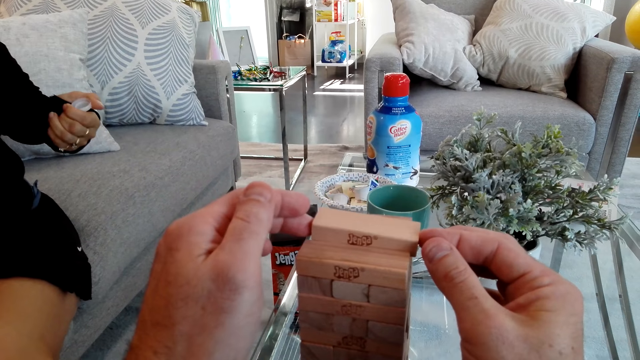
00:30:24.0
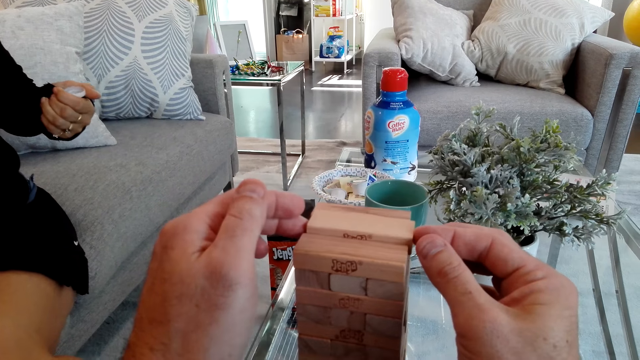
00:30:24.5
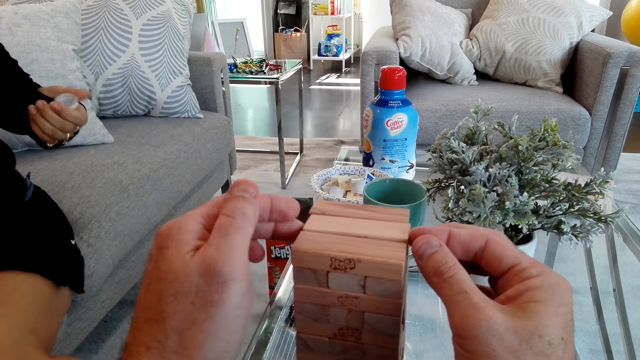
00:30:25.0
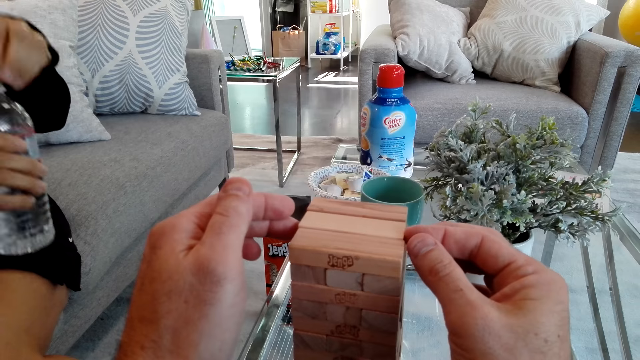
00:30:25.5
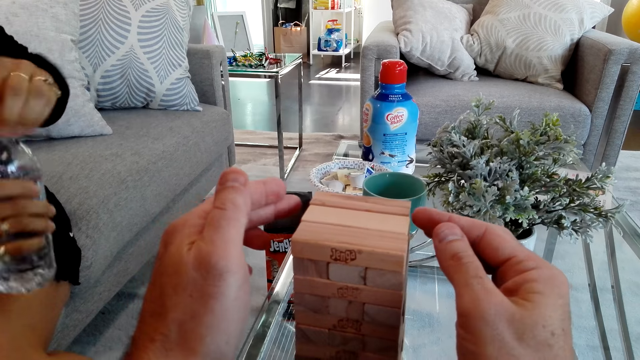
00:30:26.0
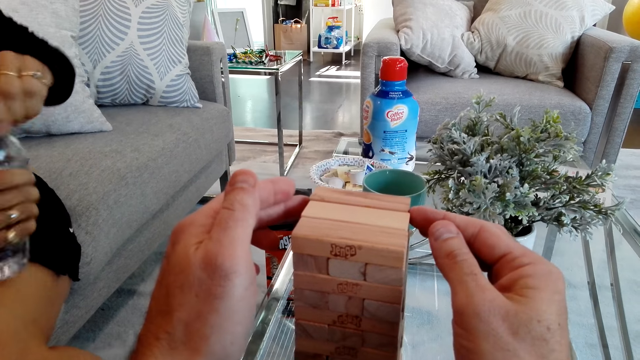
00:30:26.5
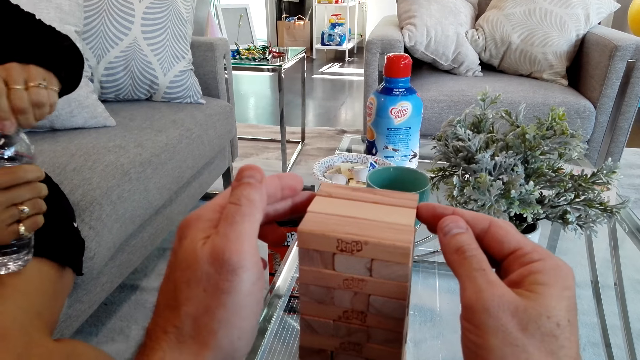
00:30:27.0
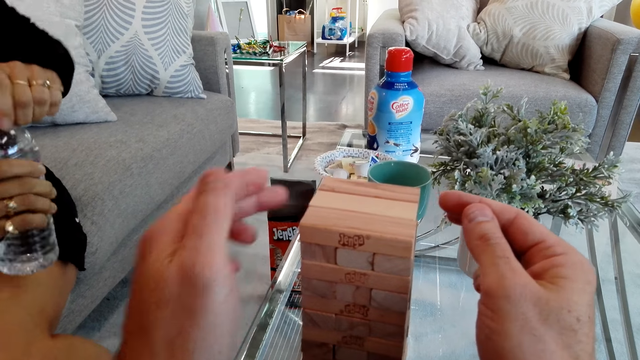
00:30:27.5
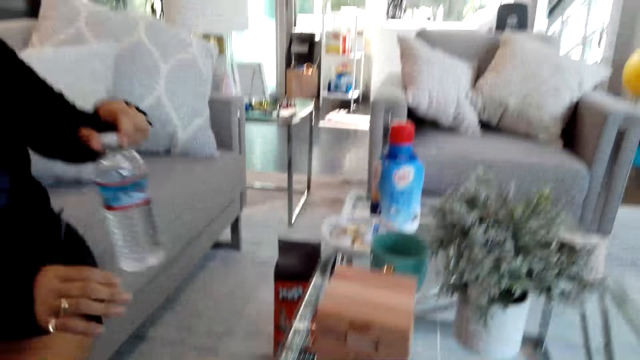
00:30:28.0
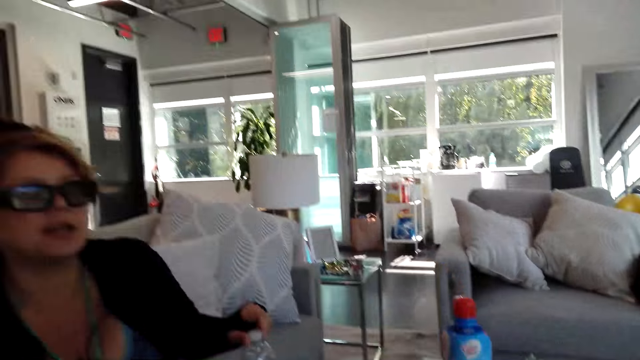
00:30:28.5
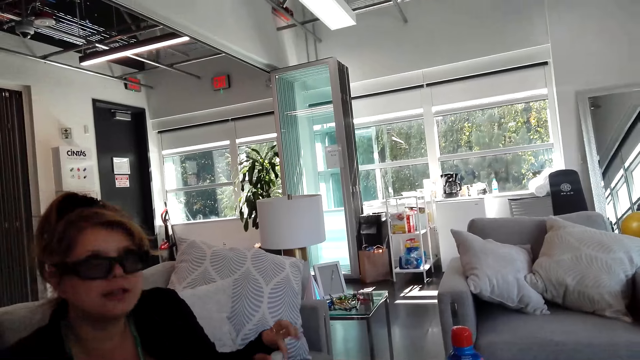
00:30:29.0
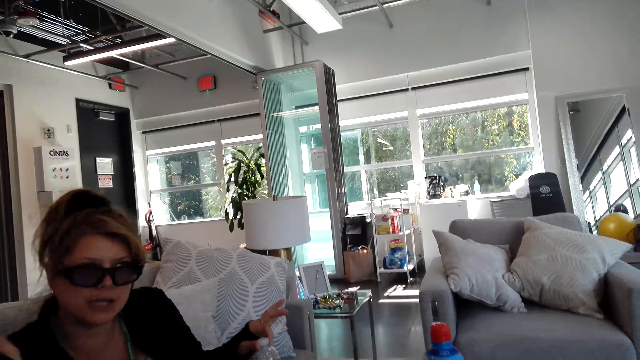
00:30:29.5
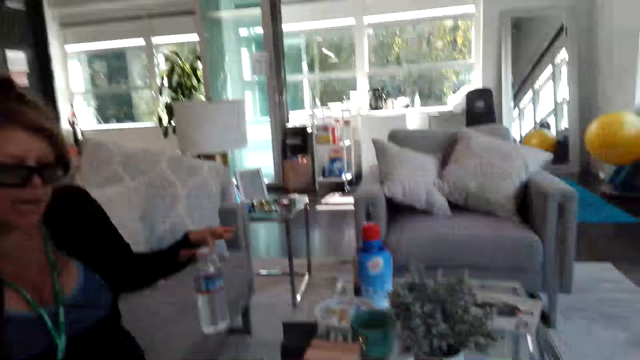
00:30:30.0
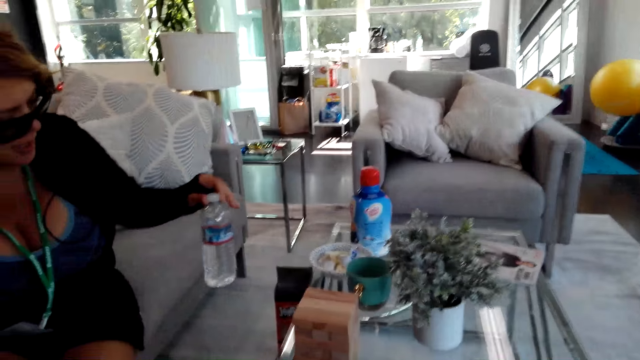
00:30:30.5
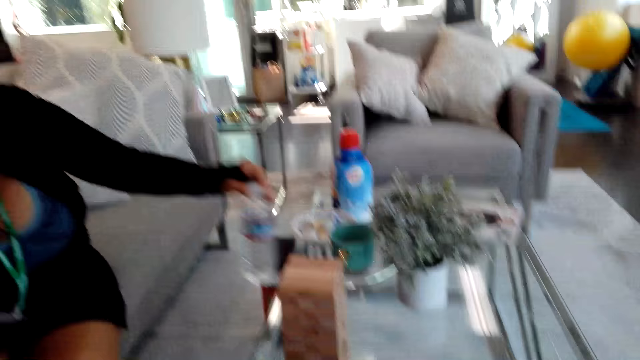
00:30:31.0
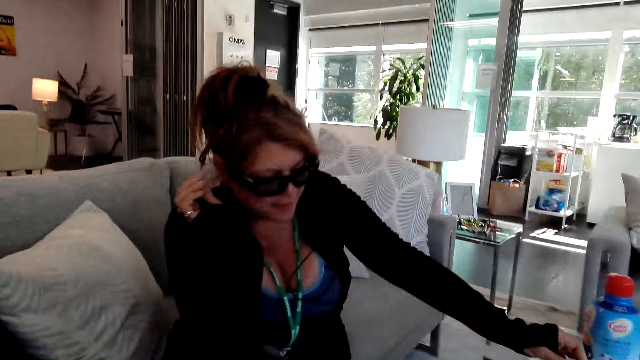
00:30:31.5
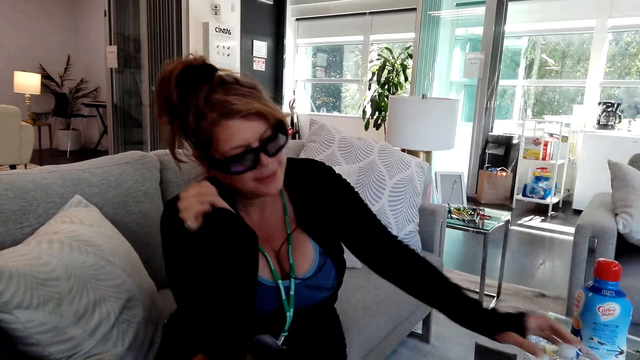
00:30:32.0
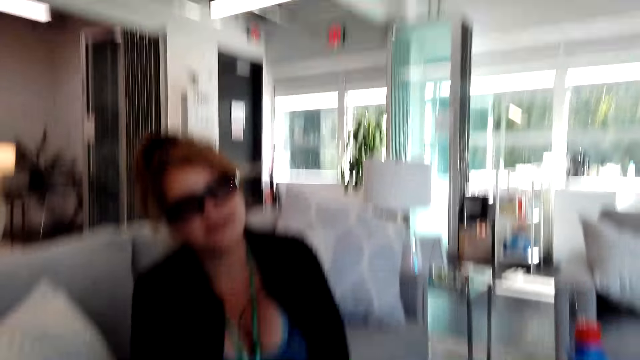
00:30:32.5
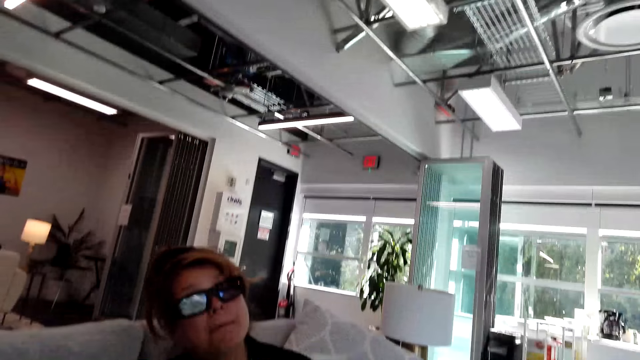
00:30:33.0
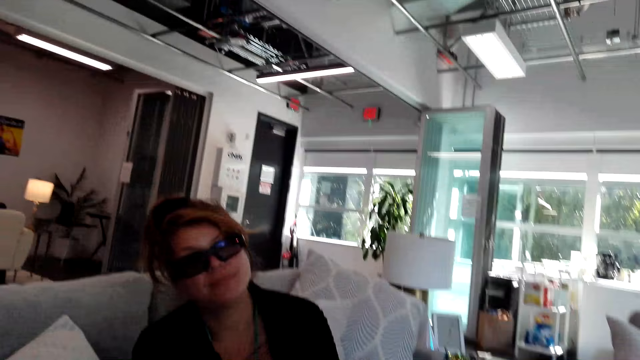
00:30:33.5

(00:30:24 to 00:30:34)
A girl drinks the water. The camera wearer plays the tumbling tower. The girl closes a bottle and holds the bottle.

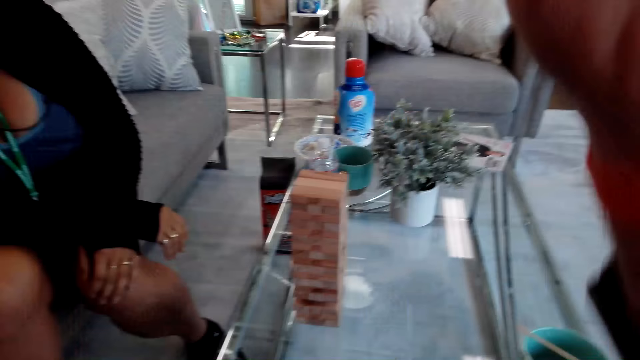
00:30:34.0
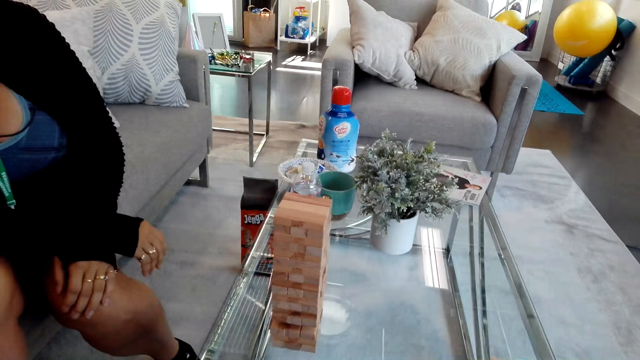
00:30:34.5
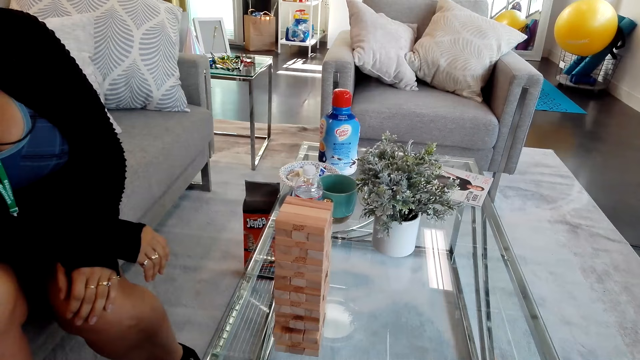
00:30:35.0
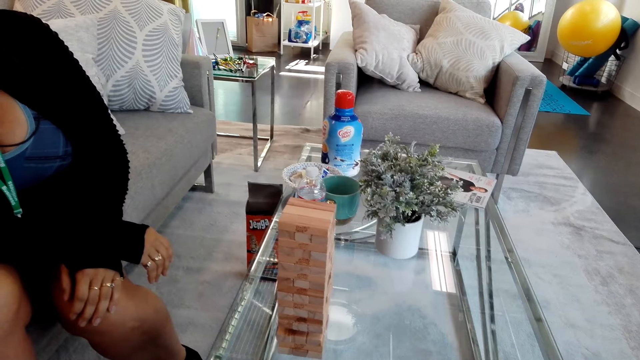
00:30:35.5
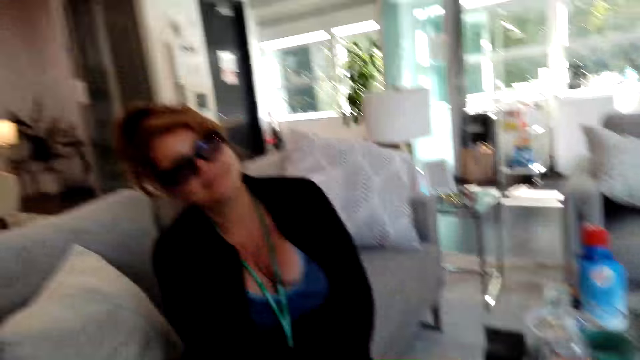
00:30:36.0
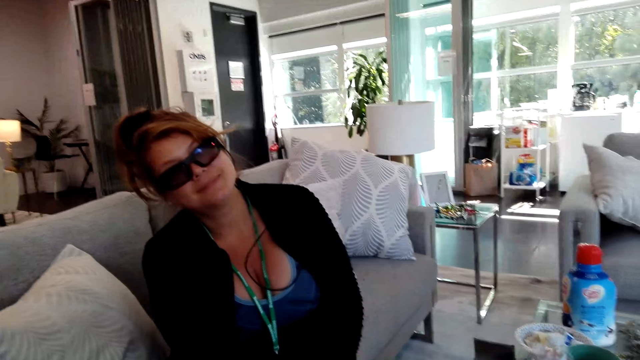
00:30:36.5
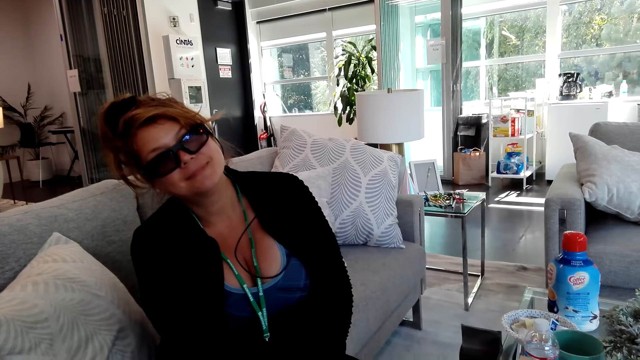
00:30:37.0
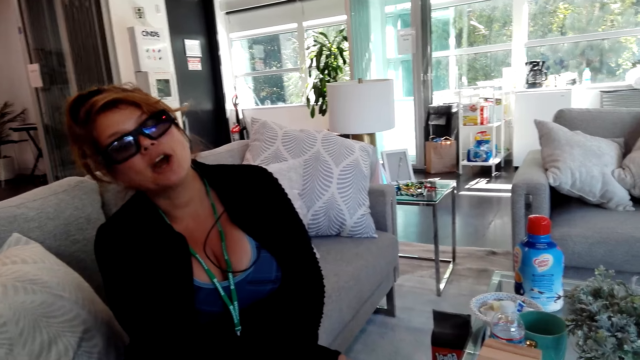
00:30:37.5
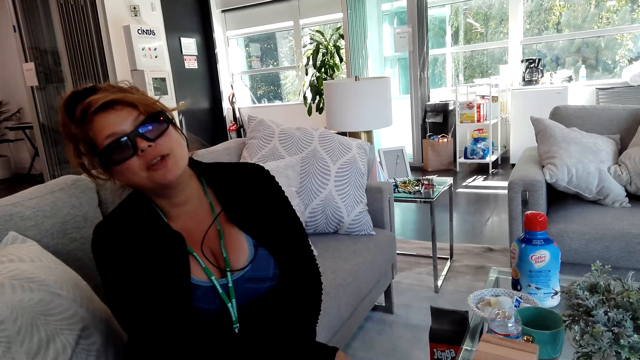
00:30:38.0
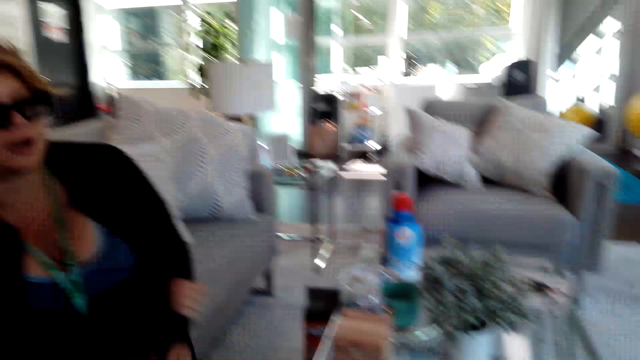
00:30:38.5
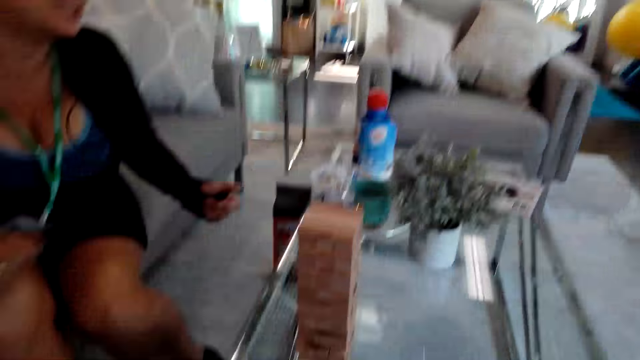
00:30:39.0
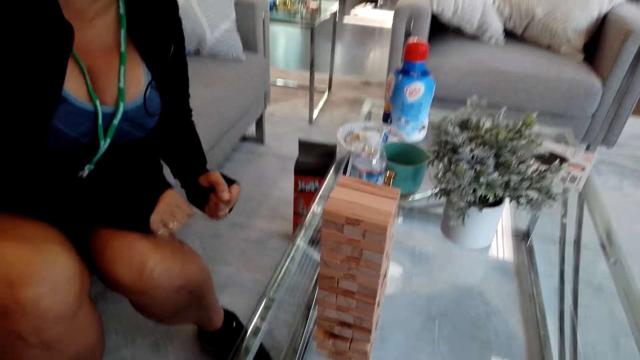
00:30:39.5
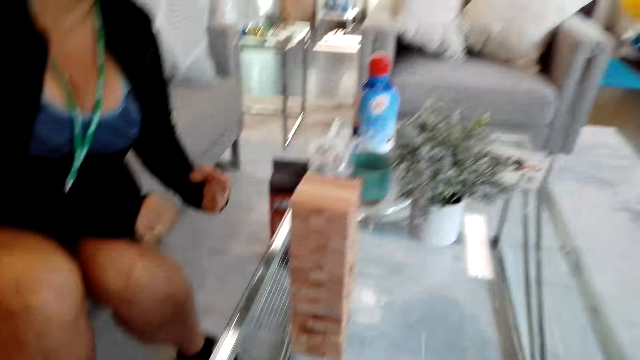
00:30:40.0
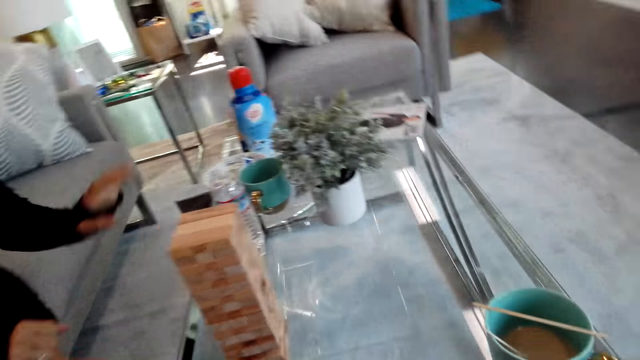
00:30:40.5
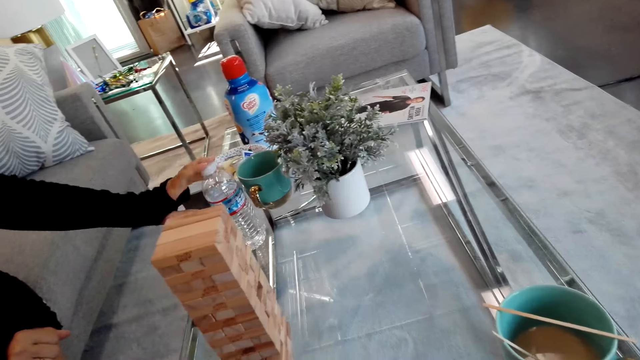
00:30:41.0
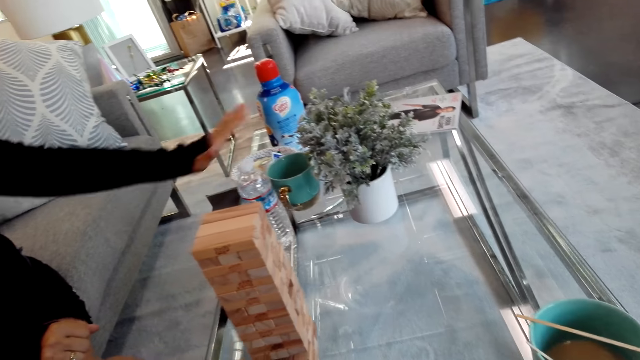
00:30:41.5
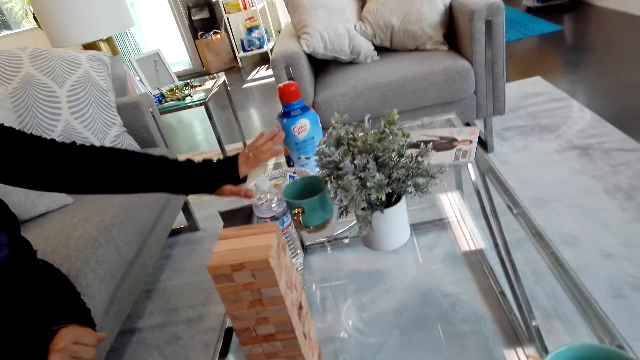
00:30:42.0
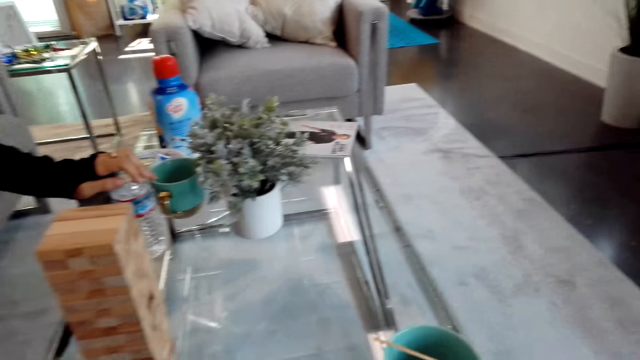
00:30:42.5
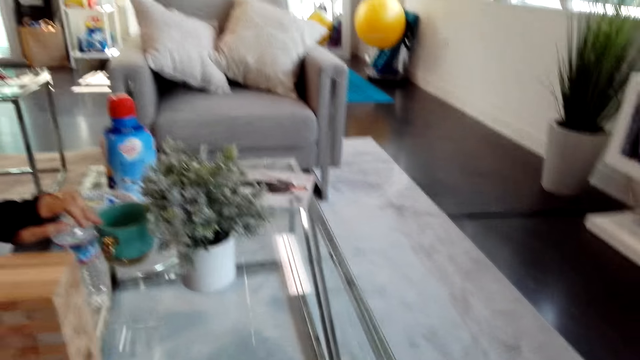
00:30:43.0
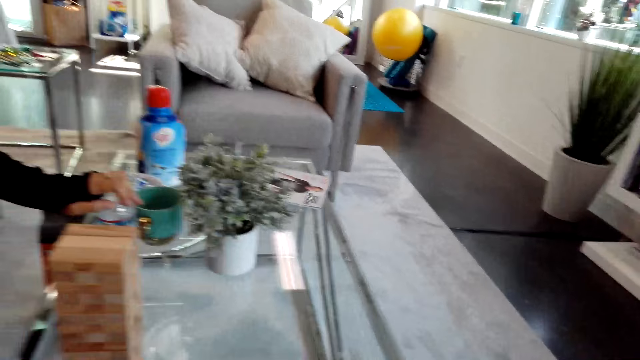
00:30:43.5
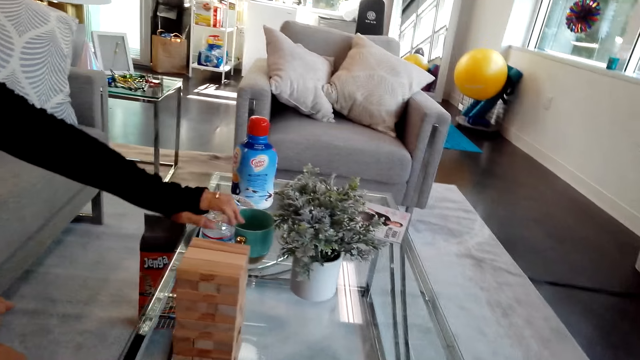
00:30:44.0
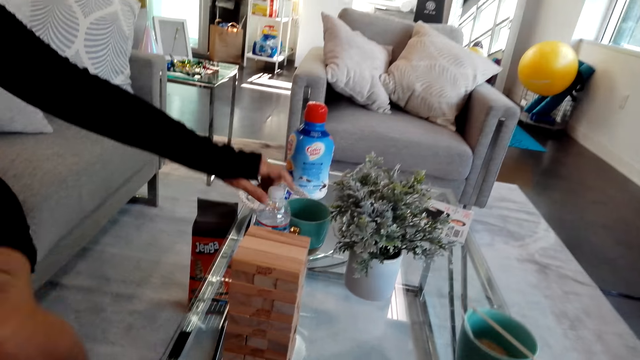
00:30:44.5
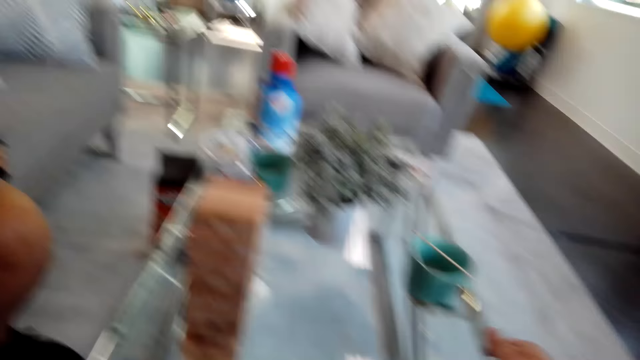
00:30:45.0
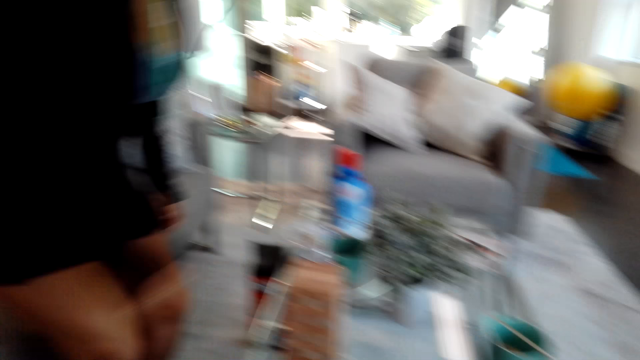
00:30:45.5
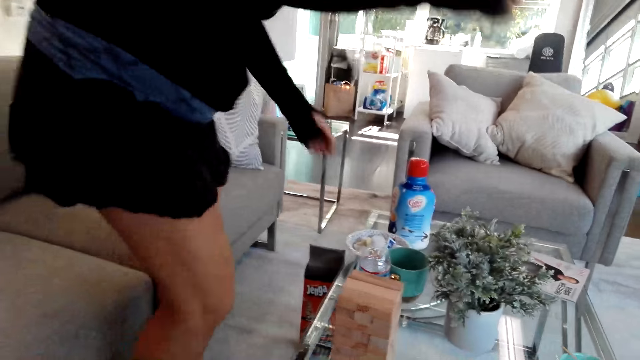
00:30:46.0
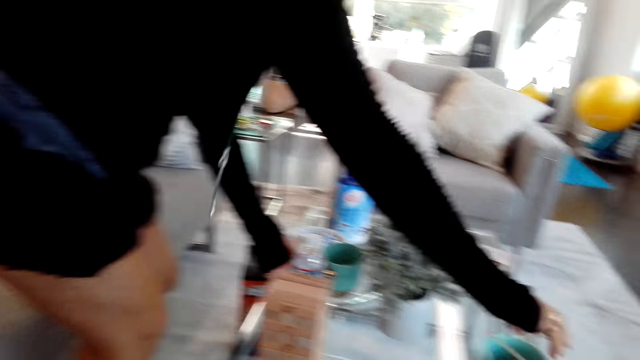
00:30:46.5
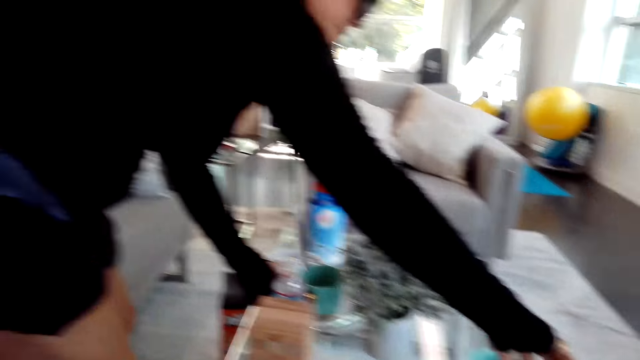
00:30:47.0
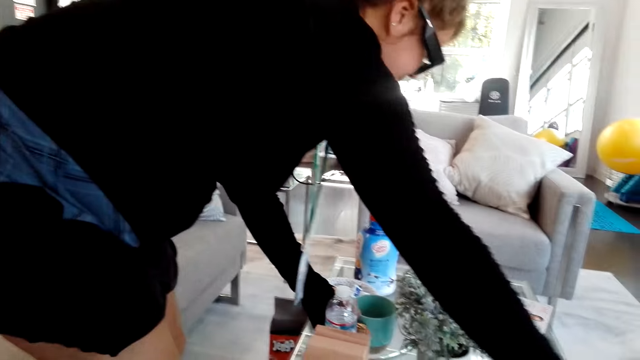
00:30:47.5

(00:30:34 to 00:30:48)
The camera wearer looks at the girl. They talk to the girl. The girl holds the bottle. The girl stands.
